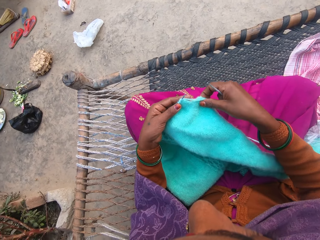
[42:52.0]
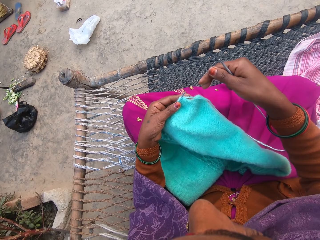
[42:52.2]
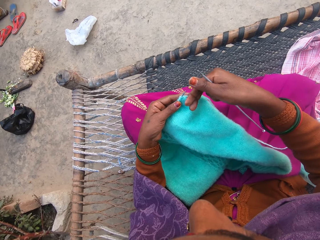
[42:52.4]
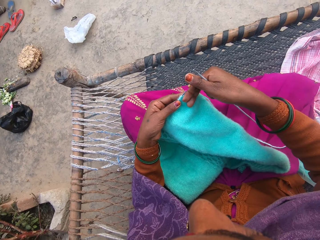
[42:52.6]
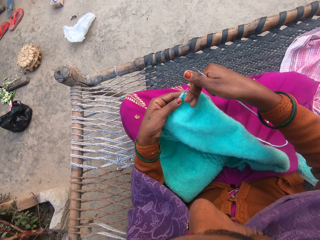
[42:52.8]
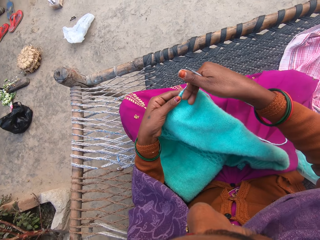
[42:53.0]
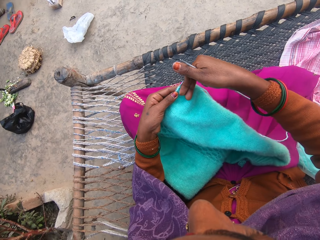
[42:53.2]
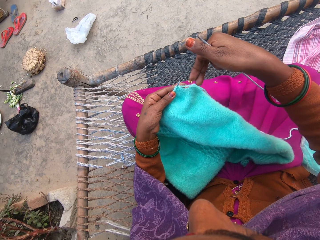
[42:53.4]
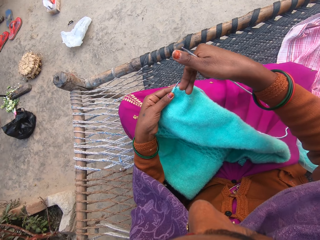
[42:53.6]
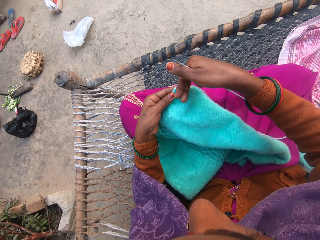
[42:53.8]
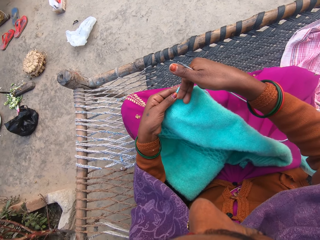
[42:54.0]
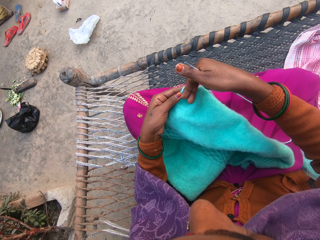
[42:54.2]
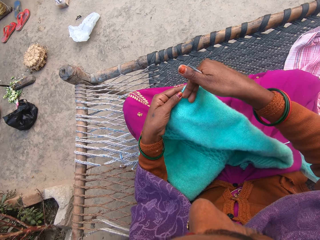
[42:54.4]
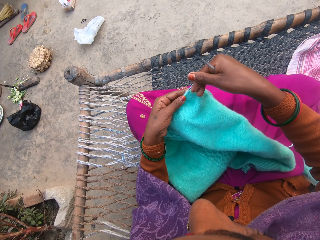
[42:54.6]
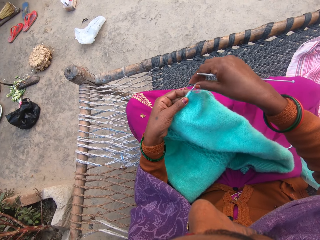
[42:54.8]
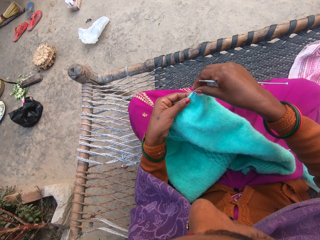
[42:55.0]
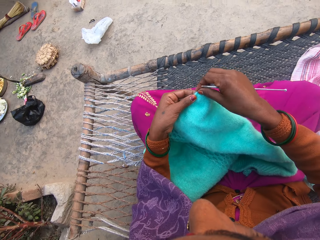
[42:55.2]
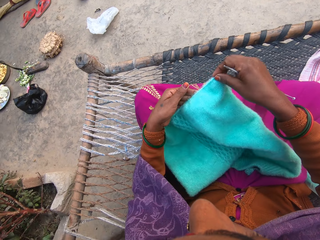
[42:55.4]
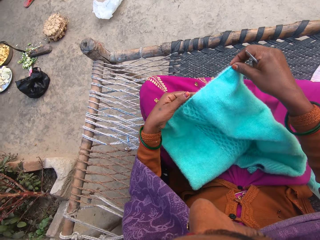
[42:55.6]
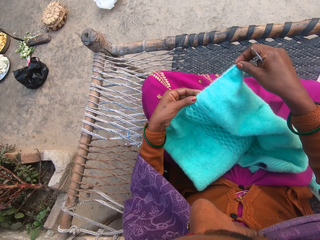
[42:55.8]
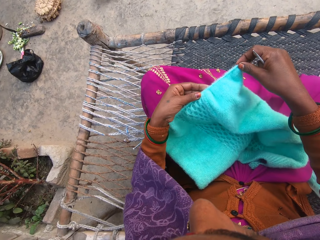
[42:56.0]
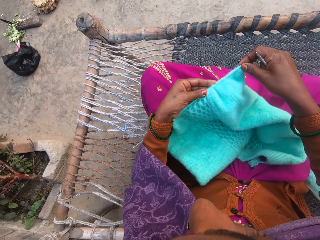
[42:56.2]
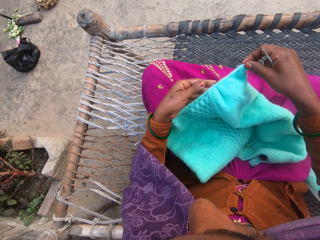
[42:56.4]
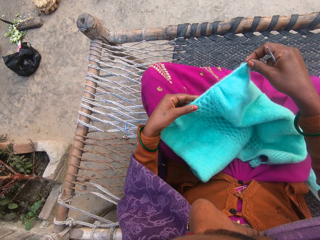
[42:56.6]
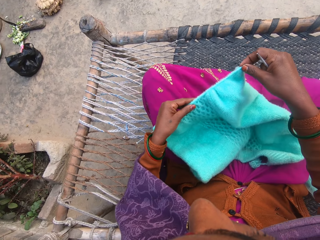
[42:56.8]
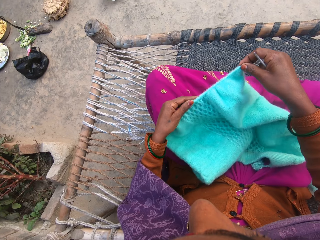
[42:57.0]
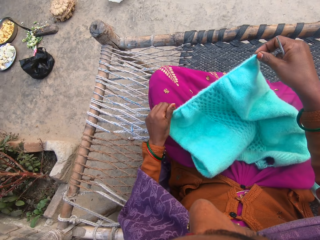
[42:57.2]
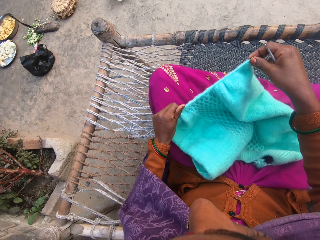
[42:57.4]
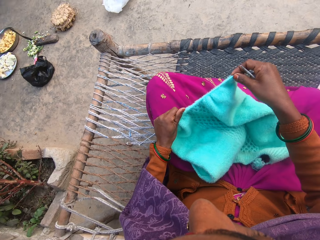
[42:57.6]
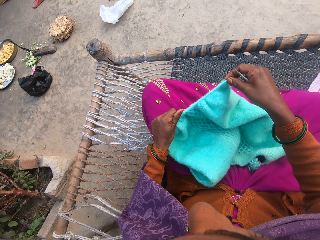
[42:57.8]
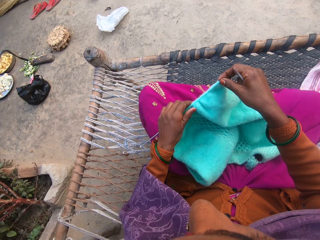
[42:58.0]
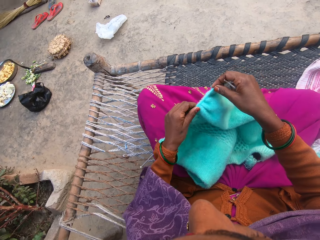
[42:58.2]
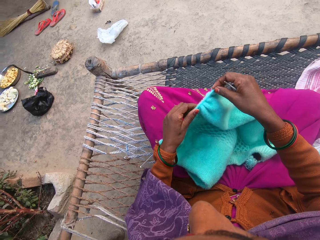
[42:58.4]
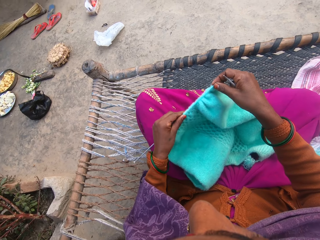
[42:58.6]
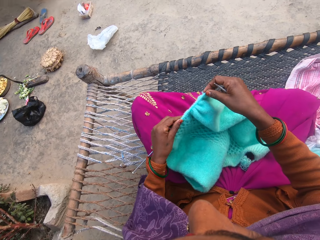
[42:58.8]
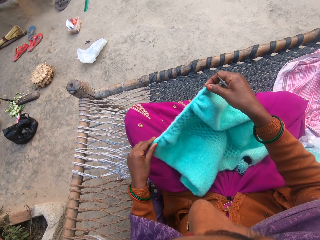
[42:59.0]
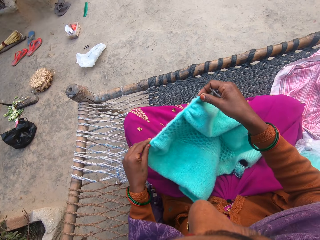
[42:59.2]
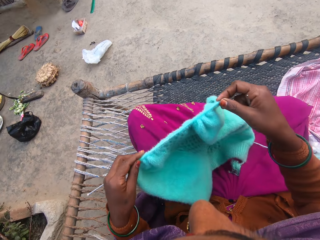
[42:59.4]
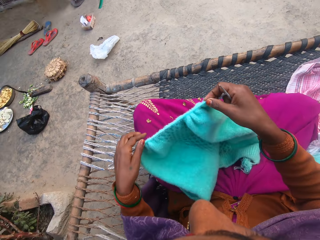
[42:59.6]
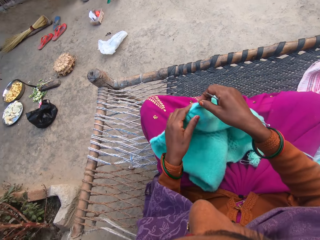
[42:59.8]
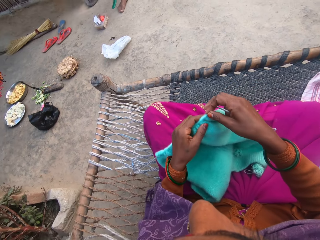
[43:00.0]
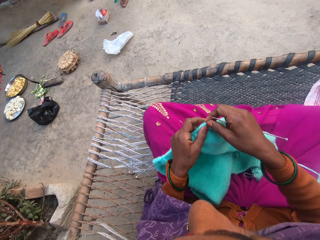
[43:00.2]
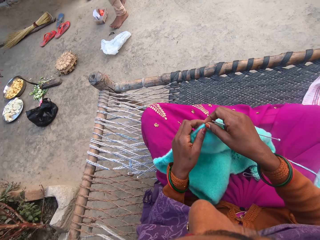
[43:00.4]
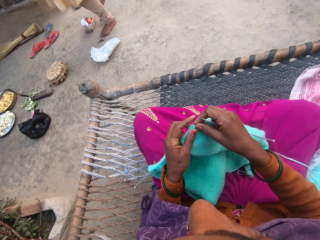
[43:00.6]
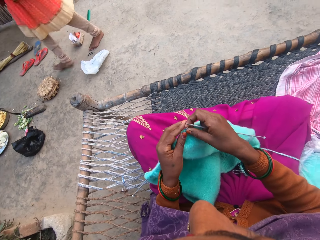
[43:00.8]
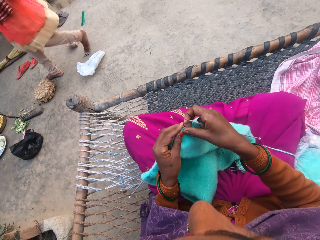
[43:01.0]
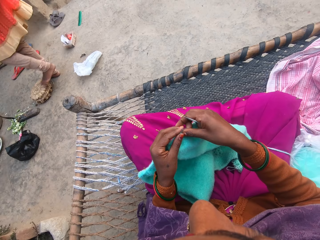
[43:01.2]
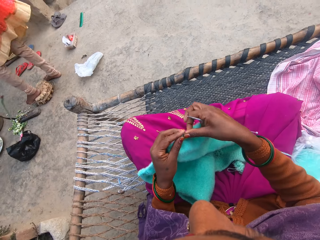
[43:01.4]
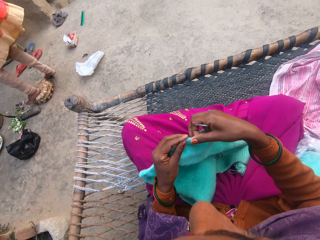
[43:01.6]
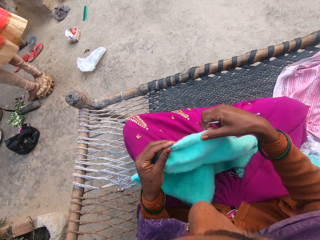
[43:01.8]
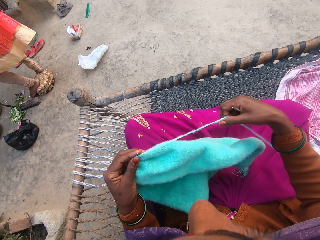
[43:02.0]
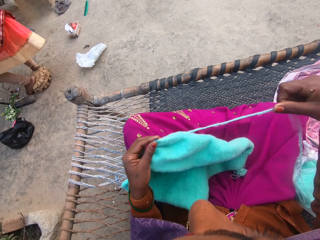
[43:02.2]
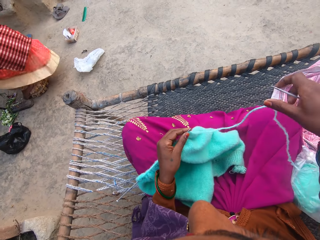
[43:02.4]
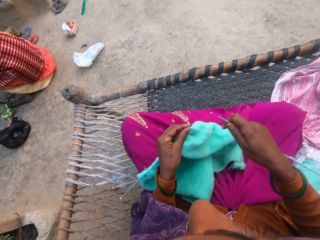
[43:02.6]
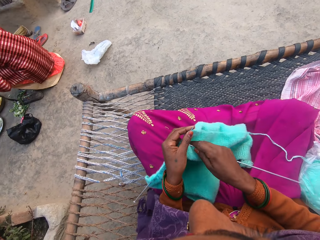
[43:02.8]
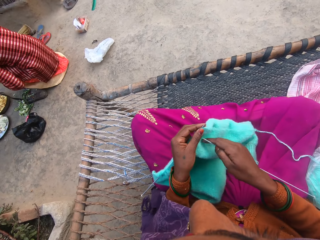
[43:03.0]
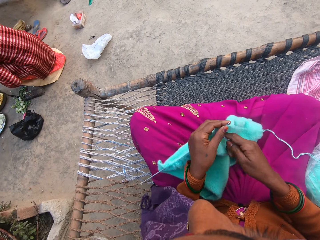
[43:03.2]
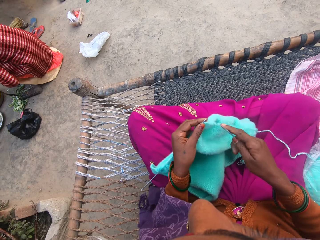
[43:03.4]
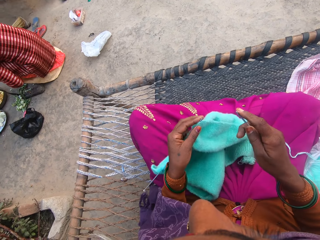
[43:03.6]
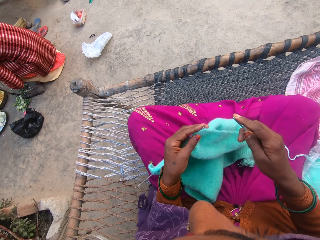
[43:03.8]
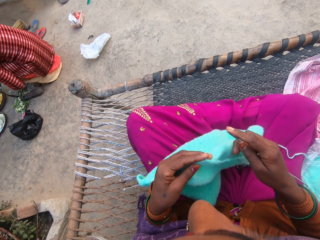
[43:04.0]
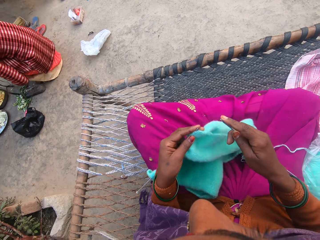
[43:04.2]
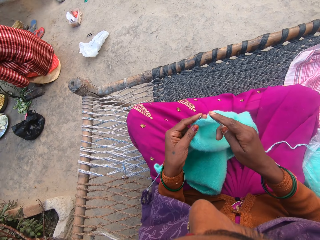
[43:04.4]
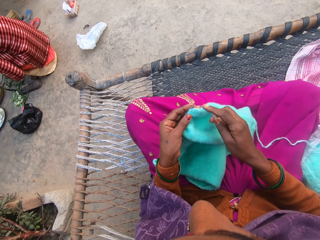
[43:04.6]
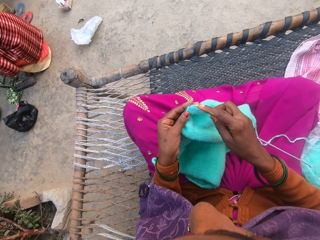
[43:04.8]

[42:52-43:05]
The camera wearer pulls her hand off the fabric. She puts her fingers on the fabric. She pulls her finger off the fabric. She puts her fingers on the fabric. She holds the crochet needle. She adjusts the wool on the knitting needle. She aligns the fabric. She pushes the fabric. She holds the fabric with both hands. A woman walks around the compound. The camera wearer pulls the thread and puts the thread on her thighs. The woman sits on the fabric.

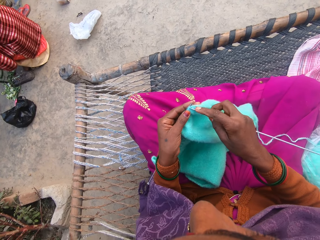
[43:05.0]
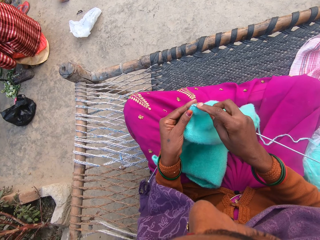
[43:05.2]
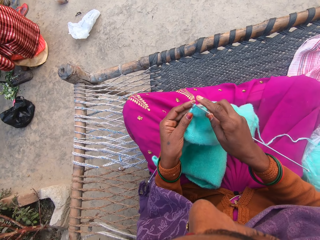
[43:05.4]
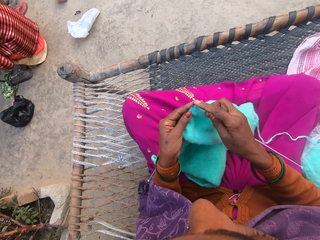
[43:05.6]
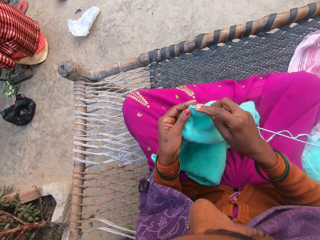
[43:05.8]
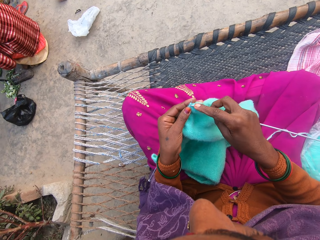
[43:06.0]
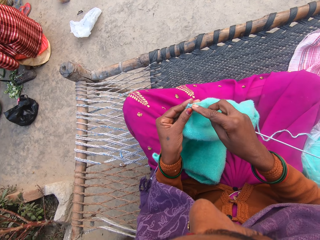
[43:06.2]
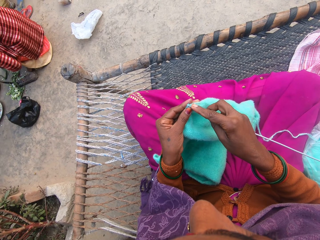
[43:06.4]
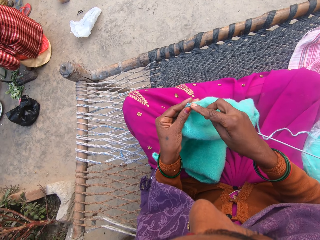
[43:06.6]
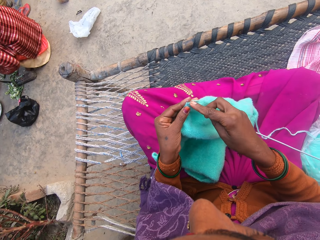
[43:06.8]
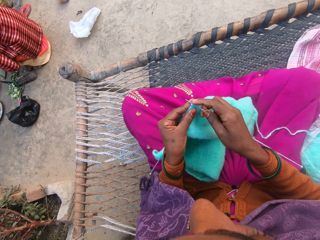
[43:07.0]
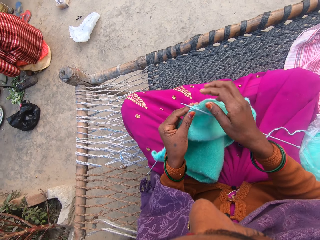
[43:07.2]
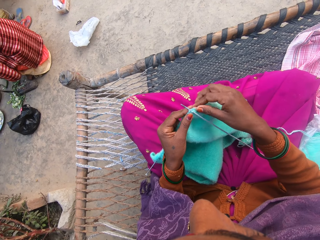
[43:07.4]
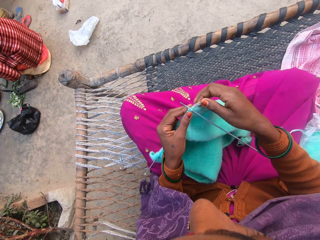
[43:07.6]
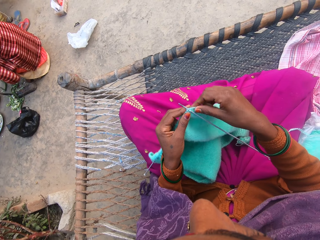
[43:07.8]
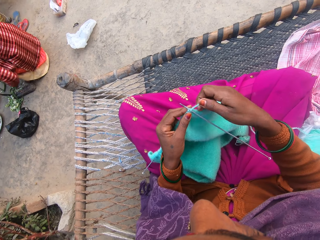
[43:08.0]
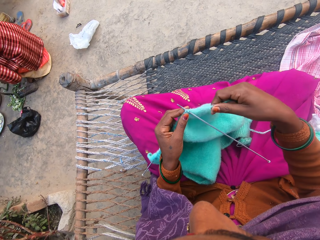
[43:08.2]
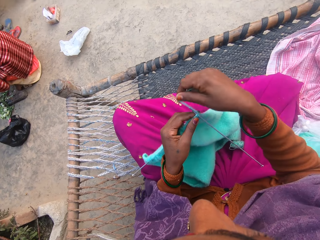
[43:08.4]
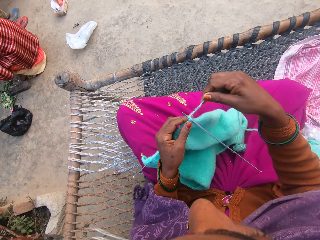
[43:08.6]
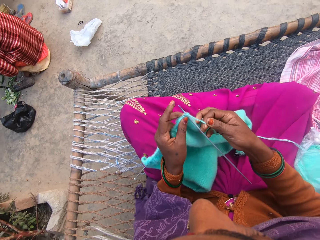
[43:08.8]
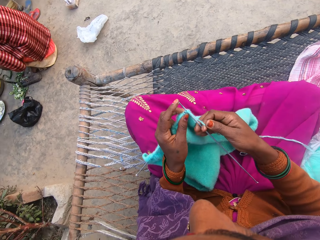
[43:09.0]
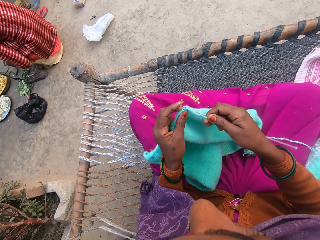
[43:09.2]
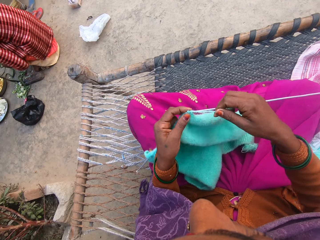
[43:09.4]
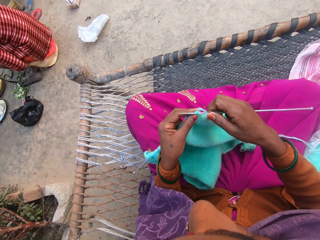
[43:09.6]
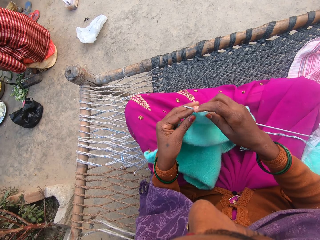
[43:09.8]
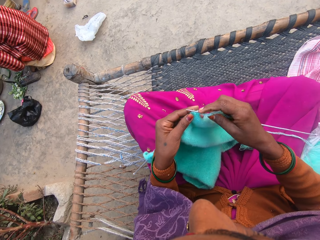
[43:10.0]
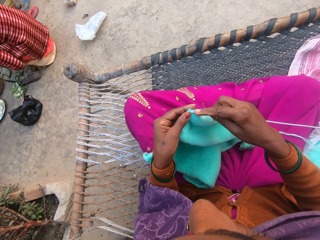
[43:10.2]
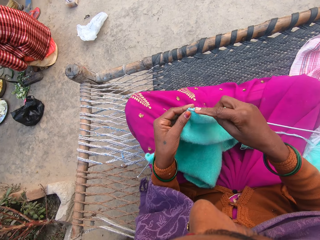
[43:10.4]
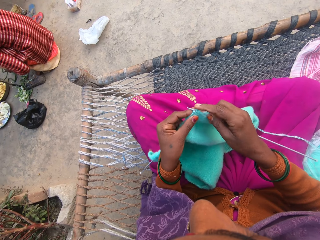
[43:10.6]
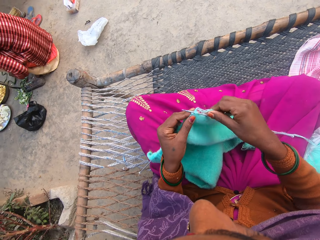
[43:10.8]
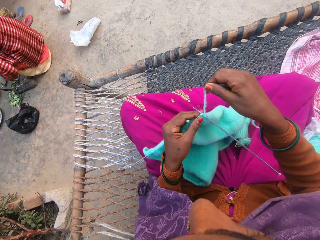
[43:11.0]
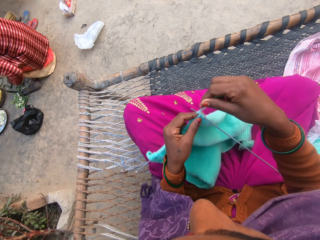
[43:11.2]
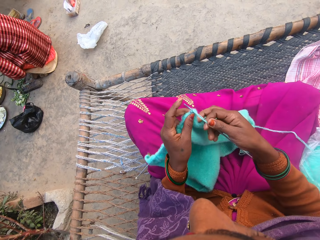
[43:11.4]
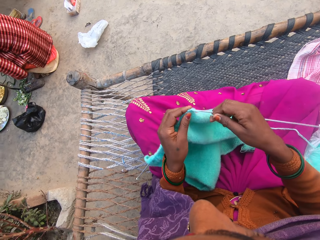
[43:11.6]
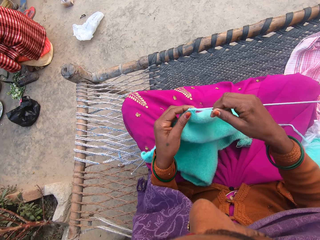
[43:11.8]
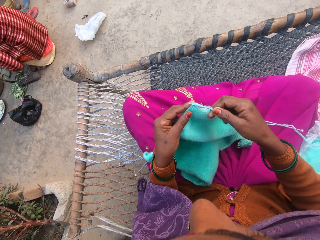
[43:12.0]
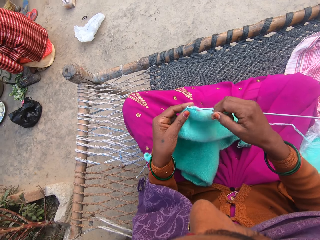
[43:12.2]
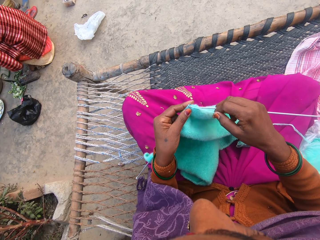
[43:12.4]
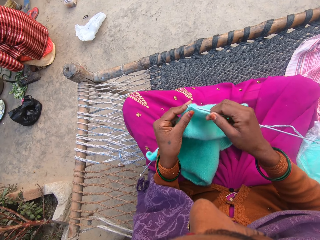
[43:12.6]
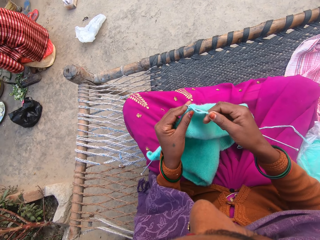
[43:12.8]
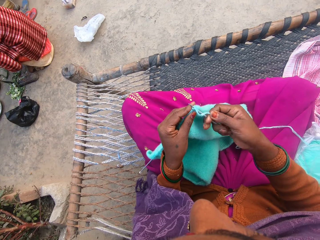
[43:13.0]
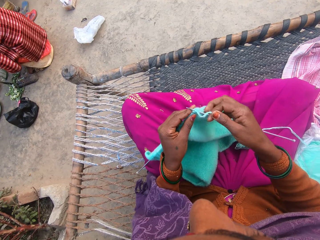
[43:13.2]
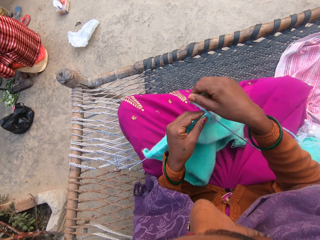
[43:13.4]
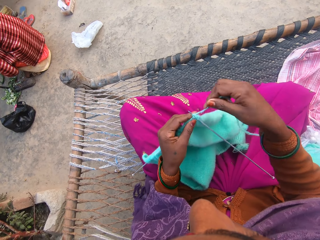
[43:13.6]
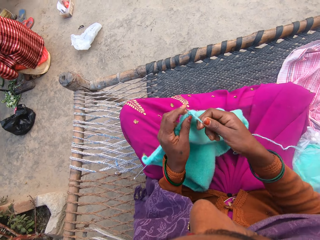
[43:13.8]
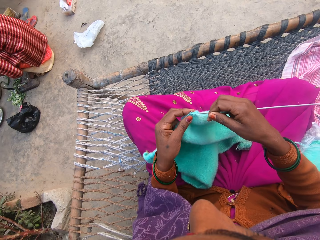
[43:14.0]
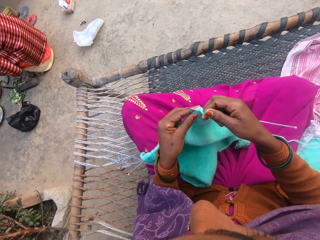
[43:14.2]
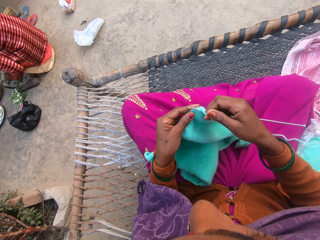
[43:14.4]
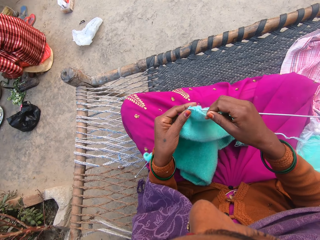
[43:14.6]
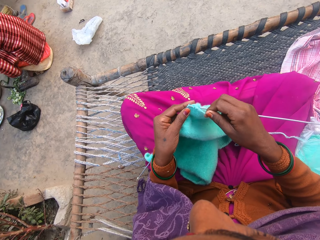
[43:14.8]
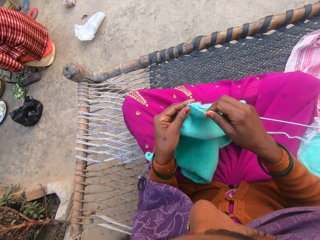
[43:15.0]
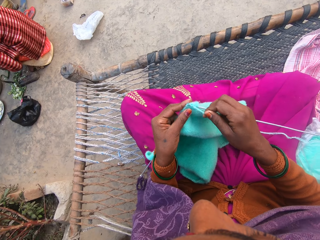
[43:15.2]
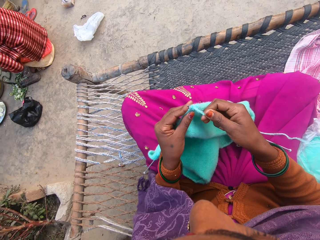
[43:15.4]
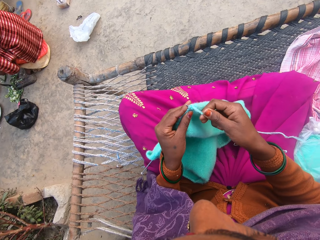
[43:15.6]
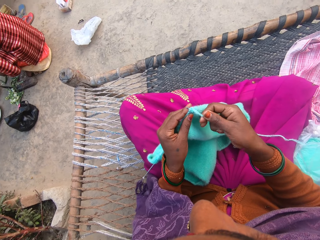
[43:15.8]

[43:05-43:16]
The camera wearer holds the fabric. She knits the wool or fabric in her hands with the knitting needles or crochet needles. She rolls the thread on the crochet needle. She knits the fabric with the crochet needles. She rolls the thread on the crochet needle. She knits the fabric with the crochet needles. She rolls the thread on the crochet needle. She knits the fabric with the crochet needles.
